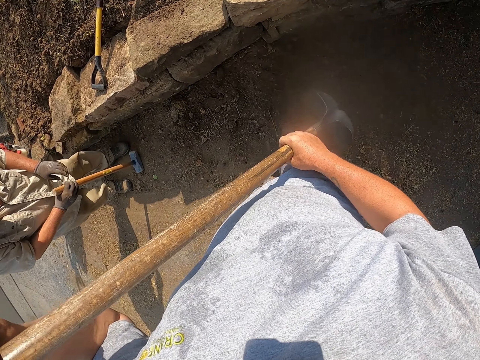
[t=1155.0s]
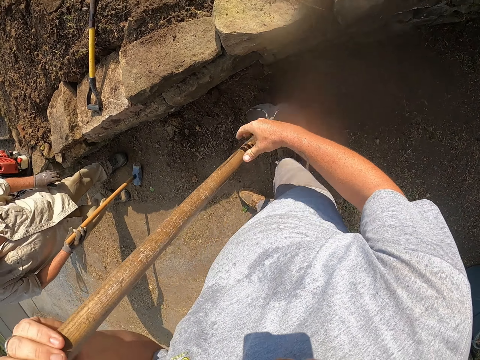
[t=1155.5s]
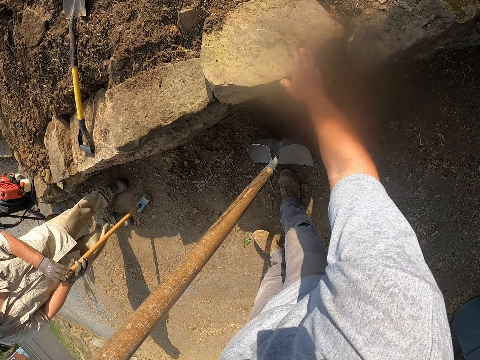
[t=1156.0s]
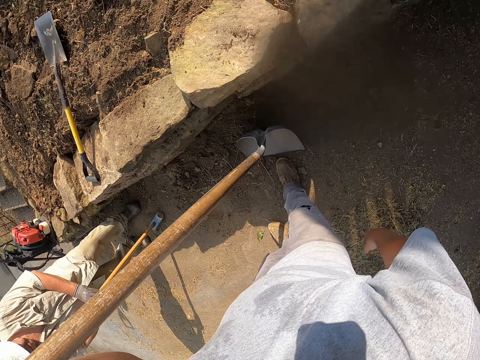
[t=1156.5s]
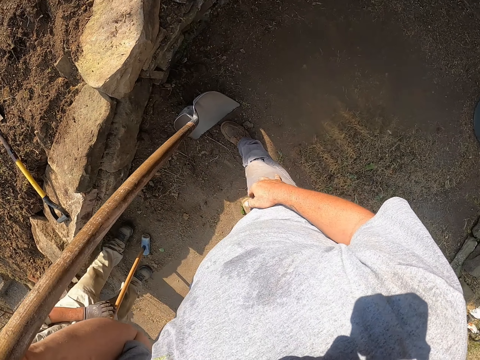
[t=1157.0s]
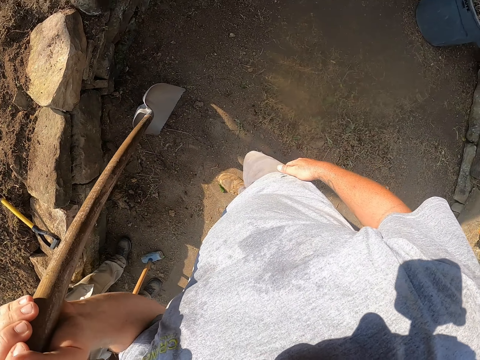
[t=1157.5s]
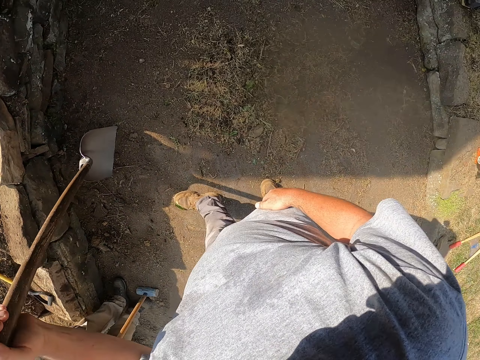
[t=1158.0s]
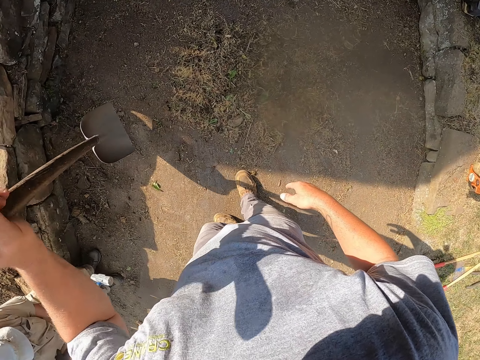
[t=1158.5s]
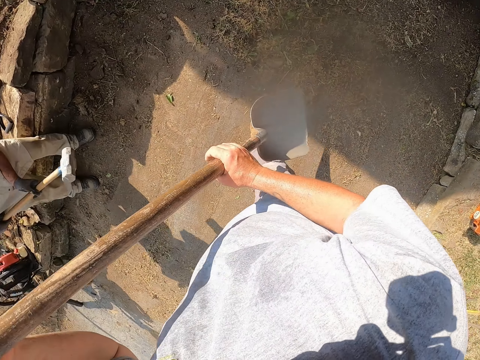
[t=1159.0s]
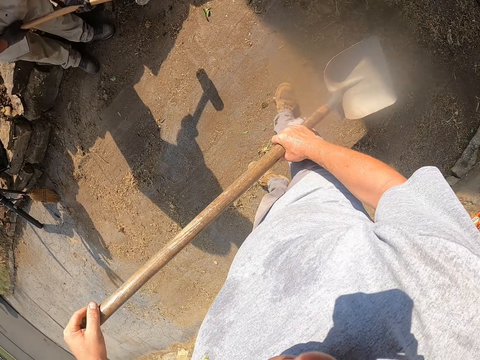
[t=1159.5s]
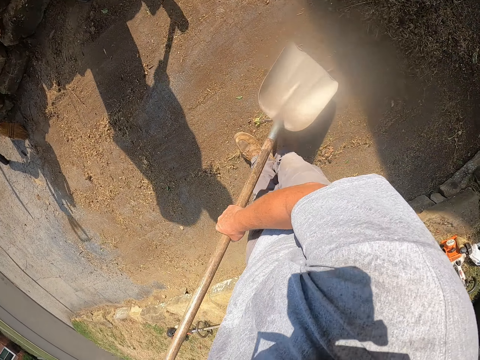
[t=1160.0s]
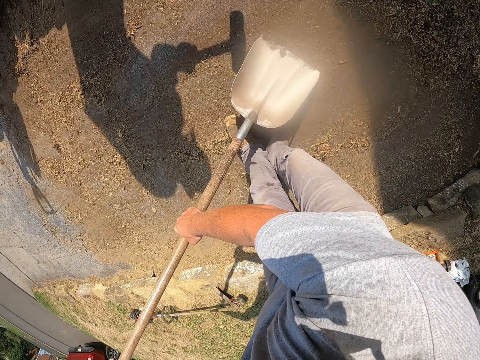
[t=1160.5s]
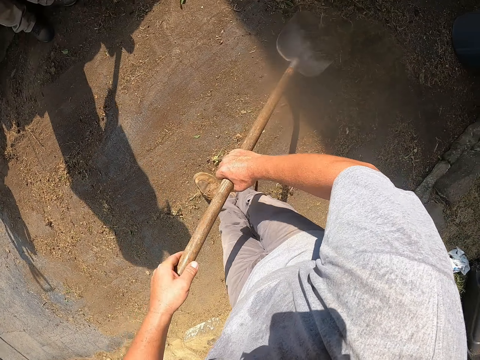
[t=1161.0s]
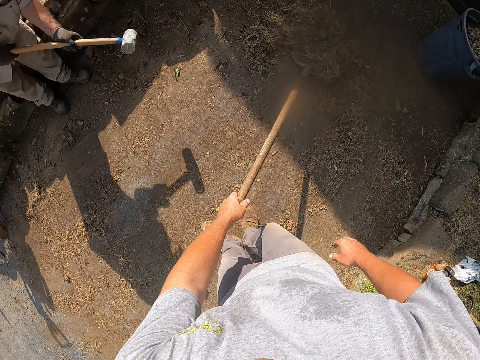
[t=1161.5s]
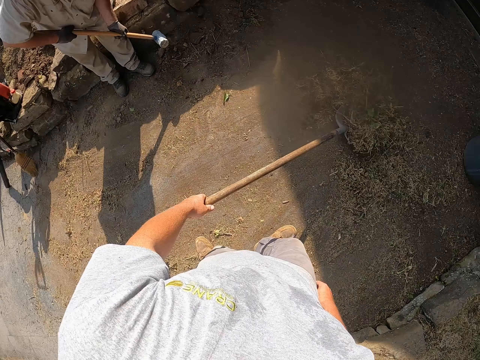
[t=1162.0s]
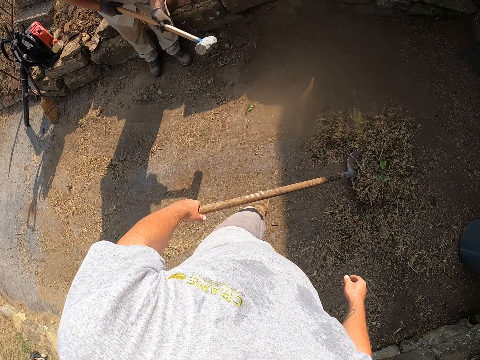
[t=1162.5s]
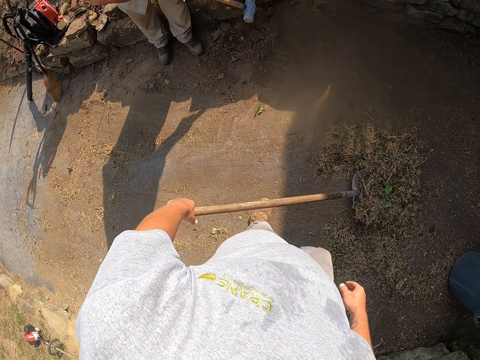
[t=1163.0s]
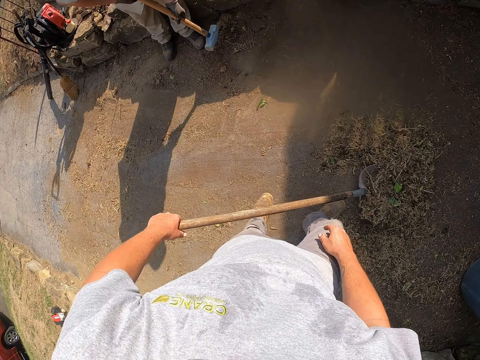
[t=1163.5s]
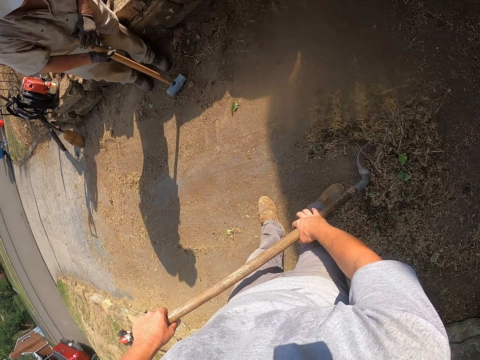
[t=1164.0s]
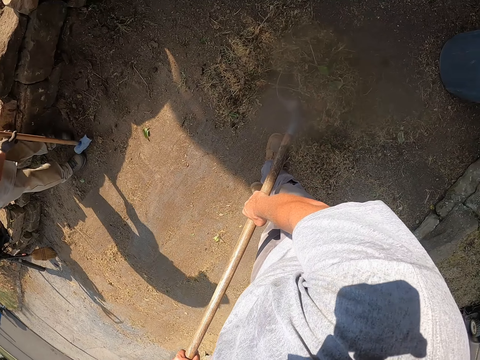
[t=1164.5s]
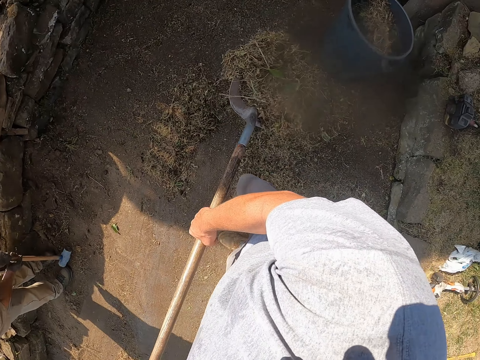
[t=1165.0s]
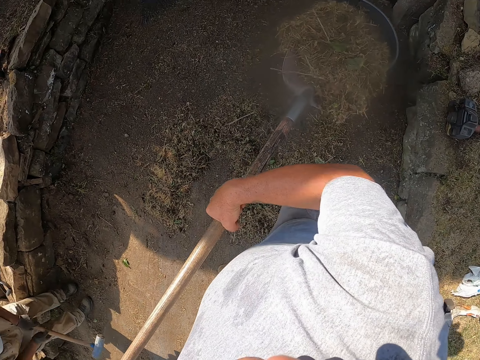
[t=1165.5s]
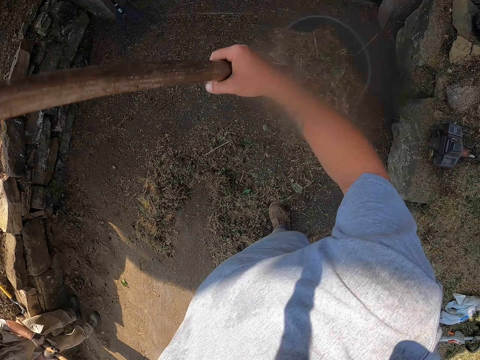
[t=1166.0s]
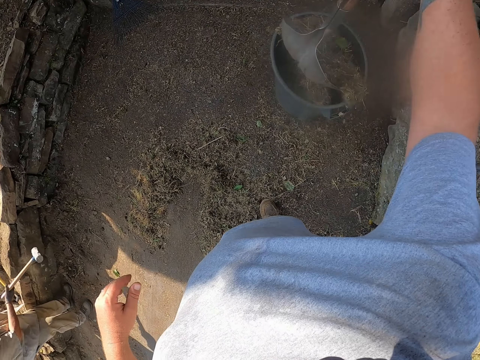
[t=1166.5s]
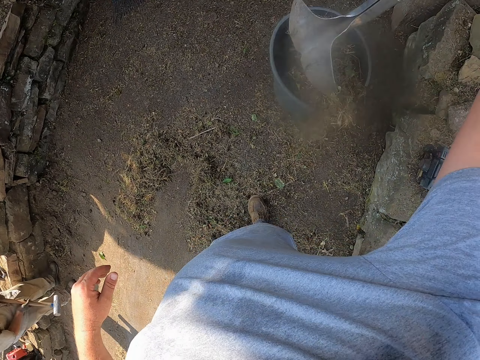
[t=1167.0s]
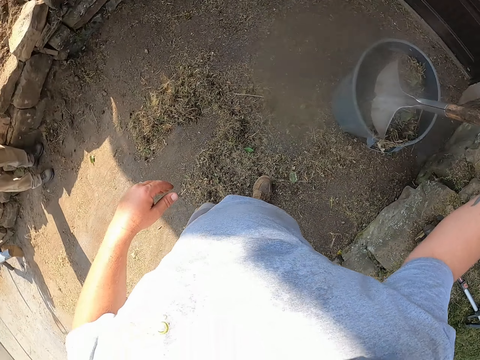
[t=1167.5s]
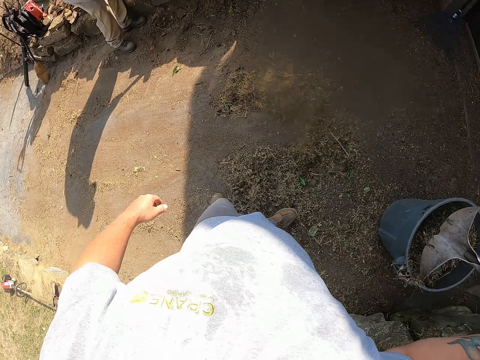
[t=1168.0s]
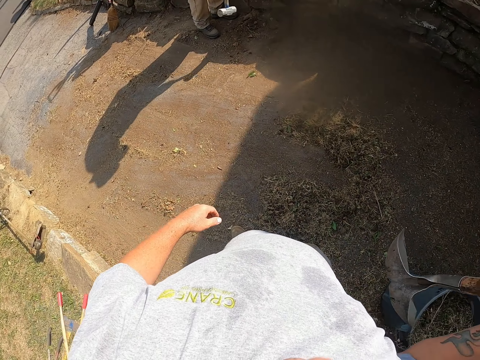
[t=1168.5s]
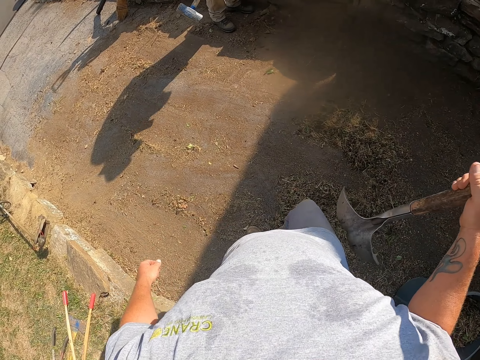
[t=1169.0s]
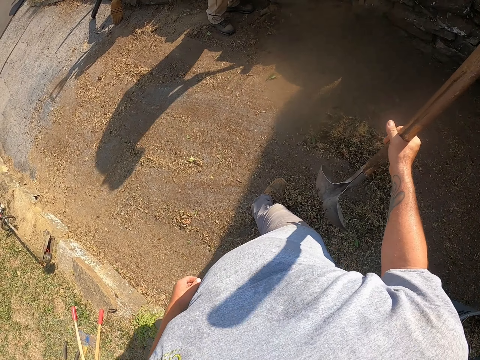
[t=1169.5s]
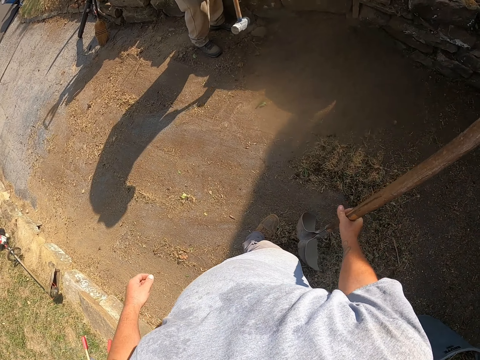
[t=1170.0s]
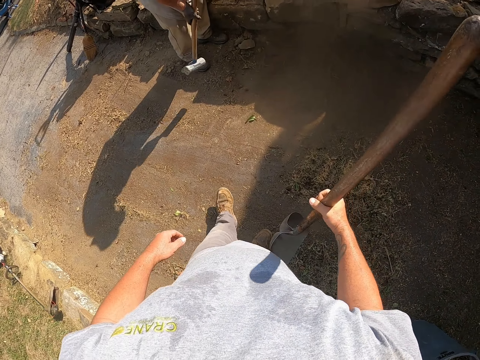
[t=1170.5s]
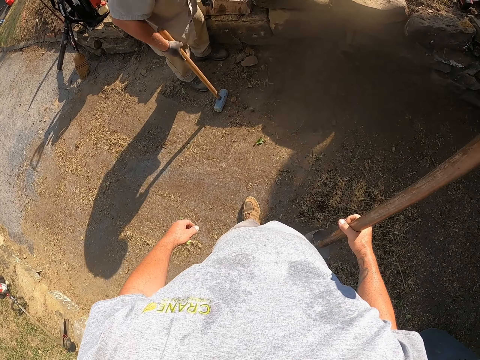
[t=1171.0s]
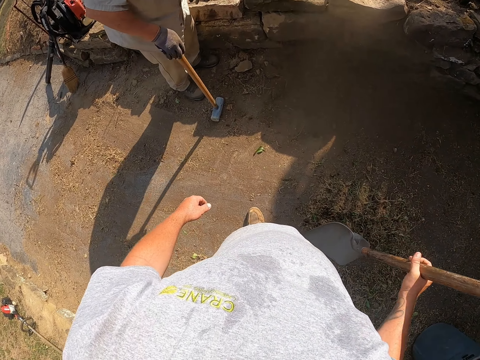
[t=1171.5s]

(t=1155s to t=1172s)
The camera wearer removes dirt from a plant. They pick the grass on the stone and drop the grass on the pavement. They walk around a verandah. A man hits the stone with a sledge hammer. The camera wearer scoops dirt from the ground with a shovel. The man hits the stone with the sledge hammer. The camera wearer walks around the verandah. They hold the shovel with both hands. They throw the dirt in a dust bin with the shovel. The man hits the stone with the sledge hammer. The camera wearer looks around the verandah. They walk around the verandah.

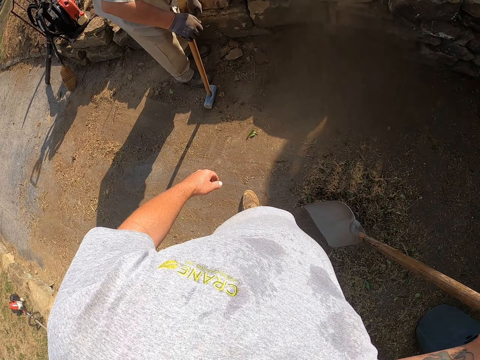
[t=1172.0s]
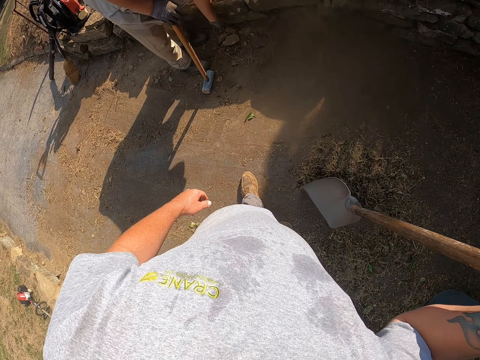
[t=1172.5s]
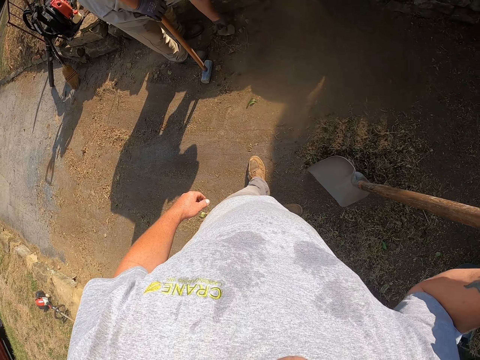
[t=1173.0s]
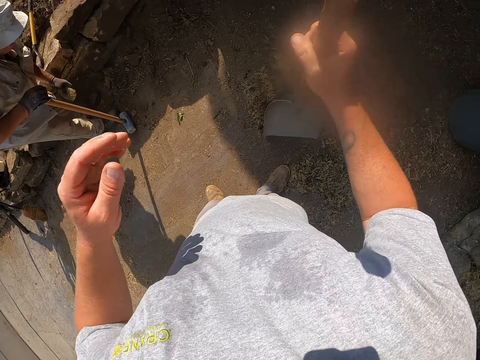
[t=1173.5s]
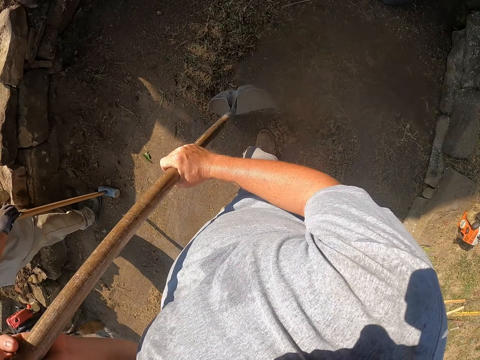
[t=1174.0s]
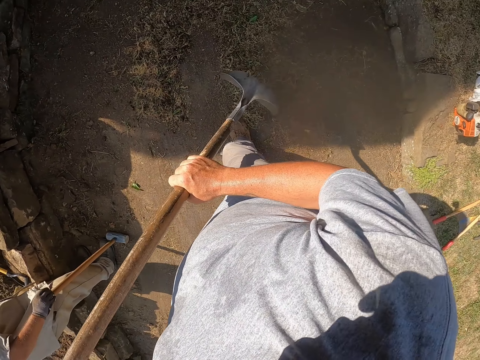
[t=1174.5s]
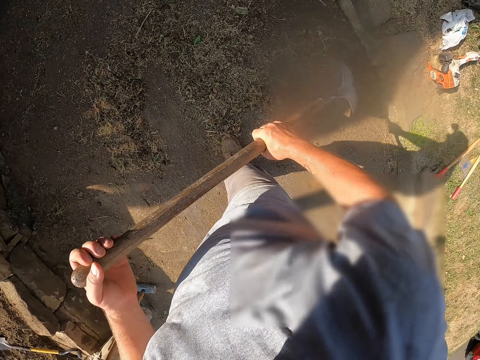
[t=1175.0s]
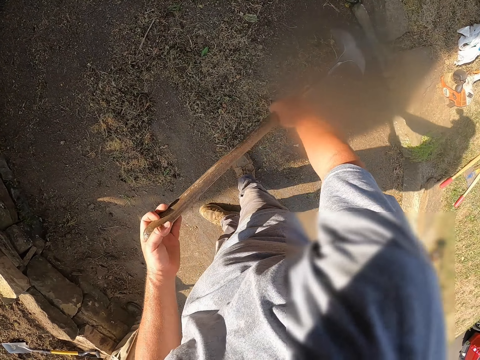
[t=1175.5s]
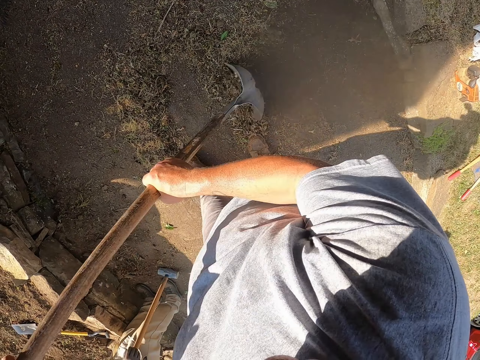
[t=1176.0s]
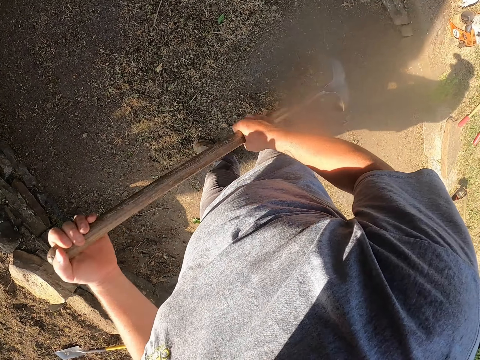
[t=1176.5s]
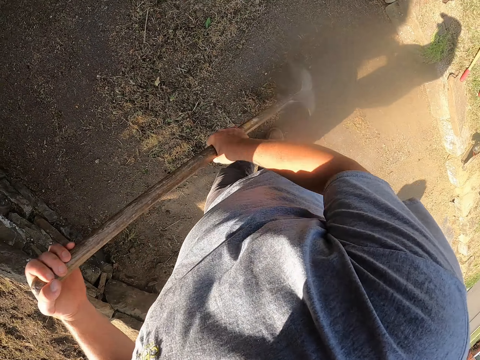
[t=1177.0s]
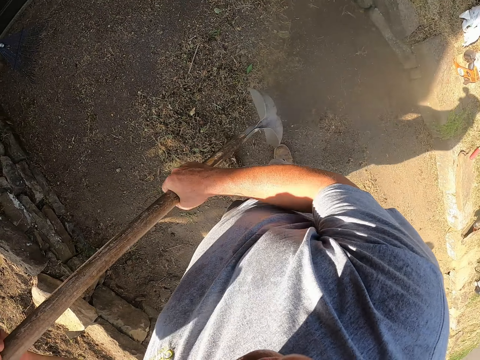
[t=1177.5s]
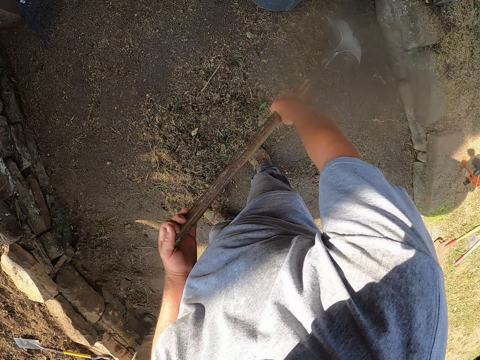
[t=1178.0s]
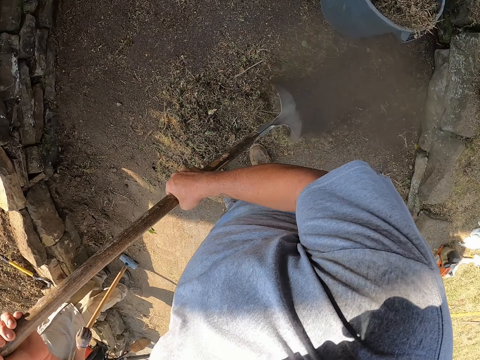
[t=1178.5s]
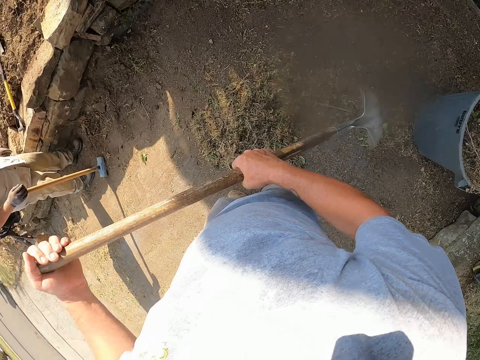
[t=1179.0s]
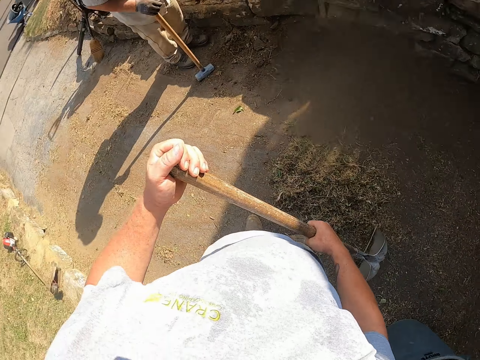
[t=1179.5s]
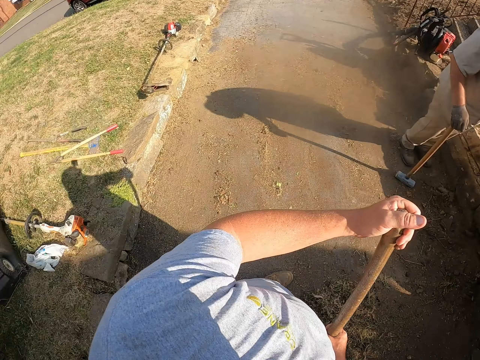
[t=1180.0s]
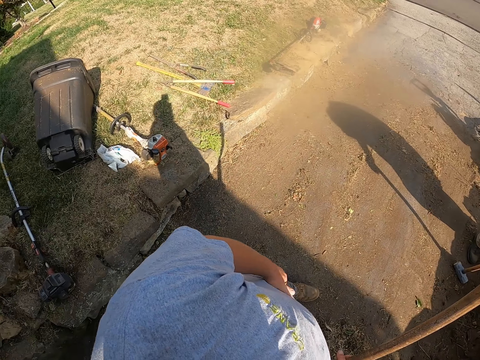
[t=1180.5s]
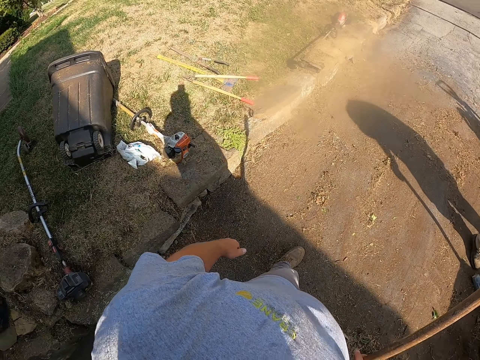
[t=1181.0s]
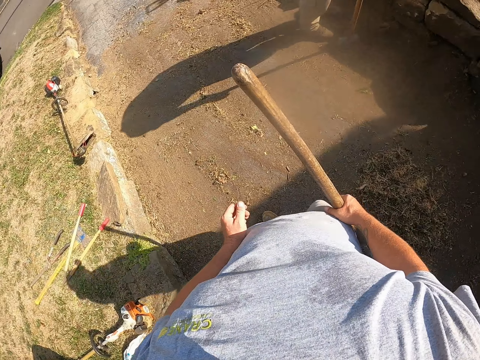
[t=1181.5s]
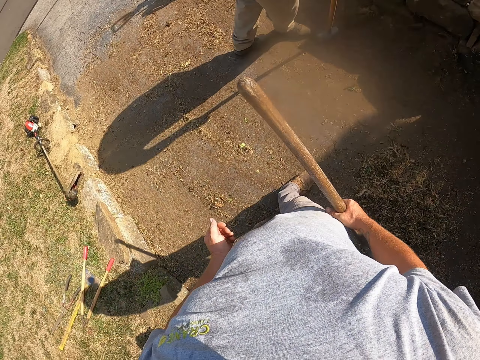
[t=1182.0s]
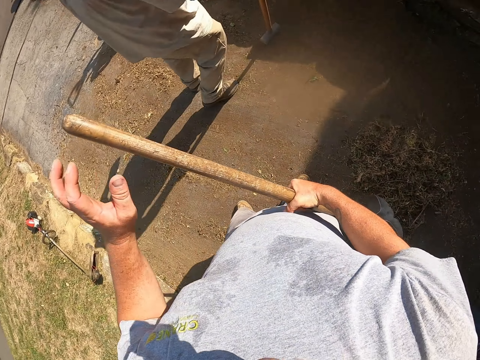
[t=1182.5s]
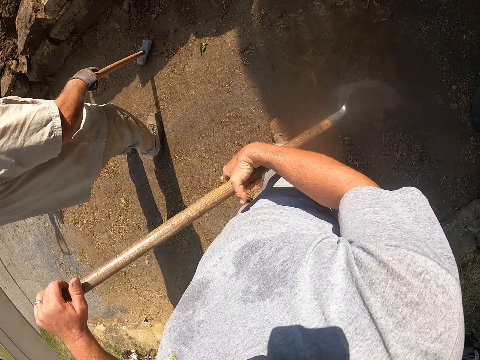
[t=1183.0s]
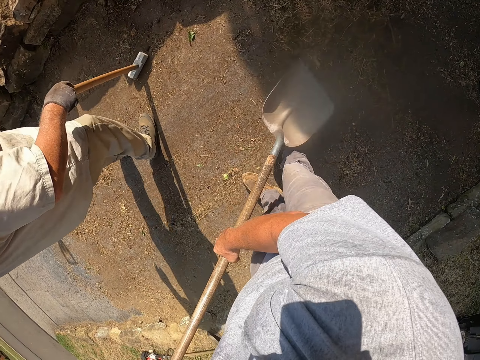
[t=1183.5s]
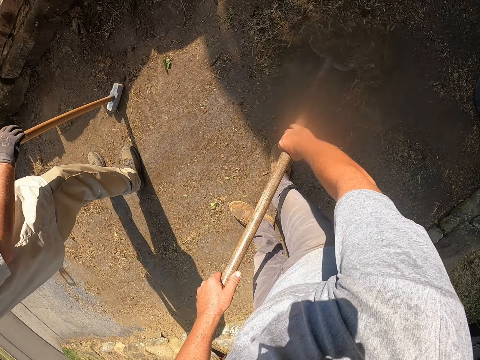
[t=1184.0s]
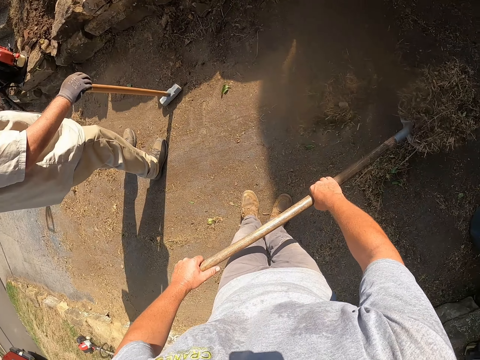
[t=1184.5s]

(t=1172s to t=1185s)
A man picks up the stone on the pavement. The man picks up a leaf from the ground. The camera wearer adjusts a shovel on the ground. They assemble dirt on the ground with the shovel. They look around a verandah. The man moves back. The camera wearer adjusts the shovel on the ground. They scoop the dirt from the ground with the shovel.
